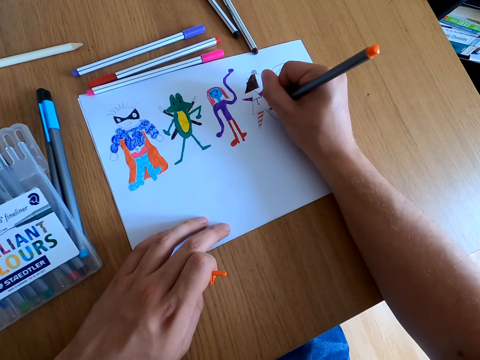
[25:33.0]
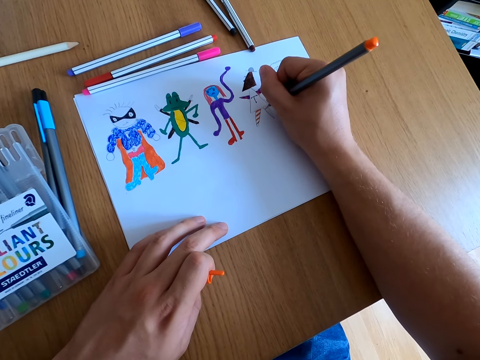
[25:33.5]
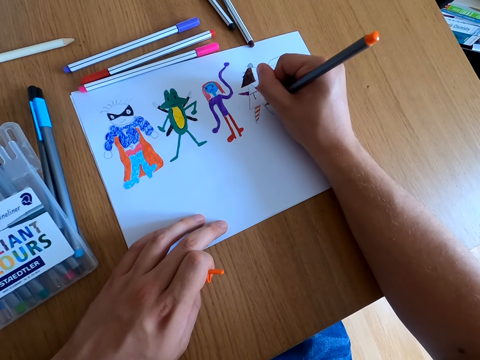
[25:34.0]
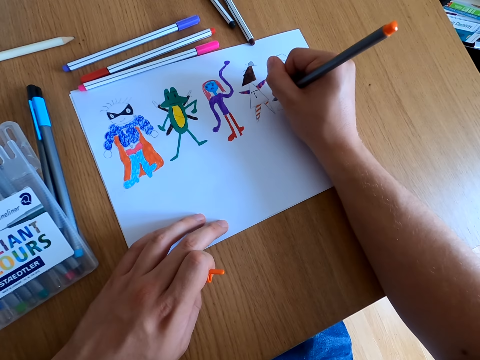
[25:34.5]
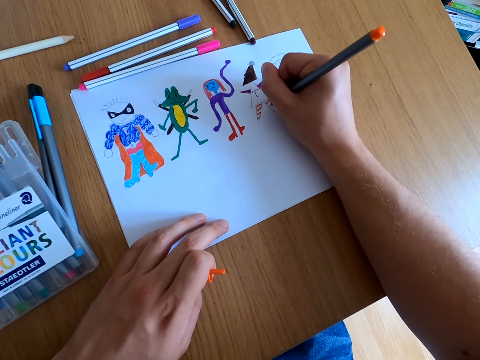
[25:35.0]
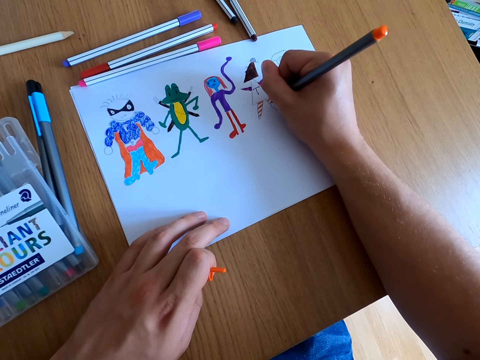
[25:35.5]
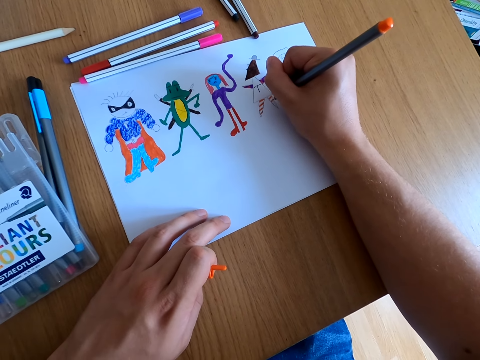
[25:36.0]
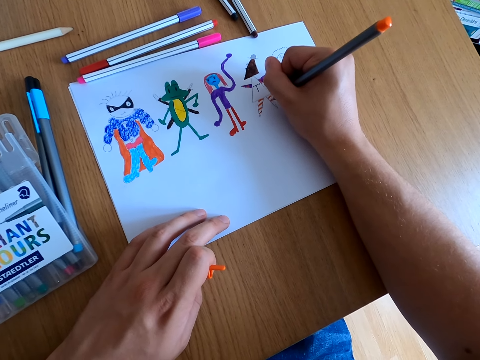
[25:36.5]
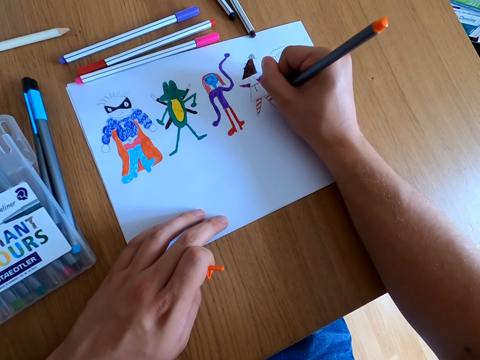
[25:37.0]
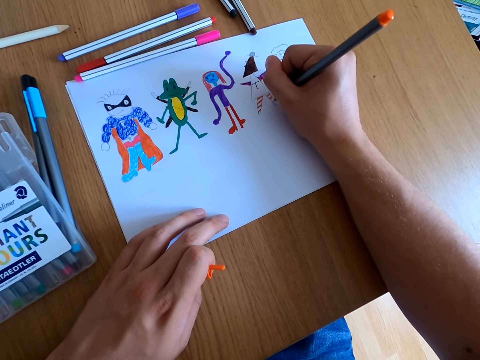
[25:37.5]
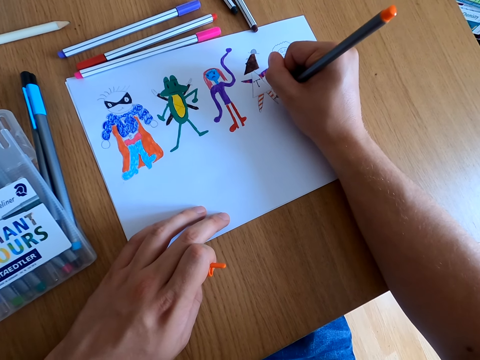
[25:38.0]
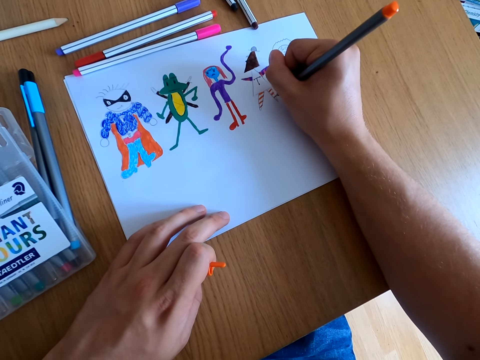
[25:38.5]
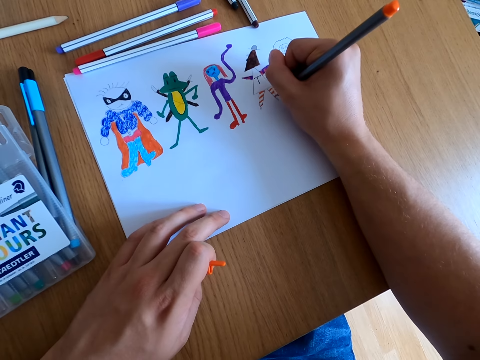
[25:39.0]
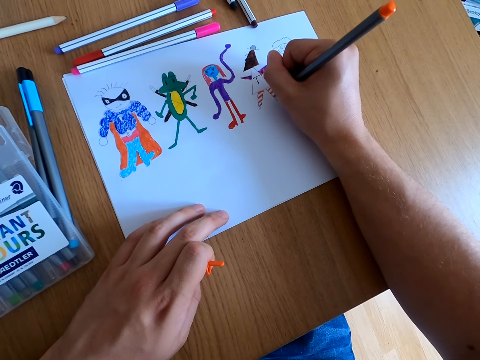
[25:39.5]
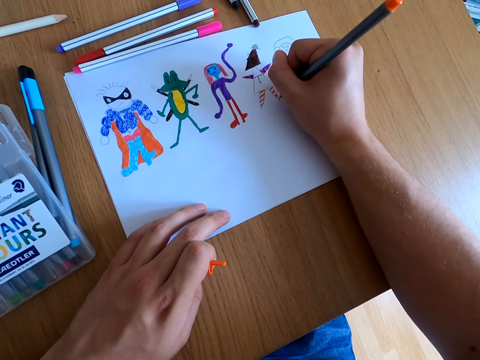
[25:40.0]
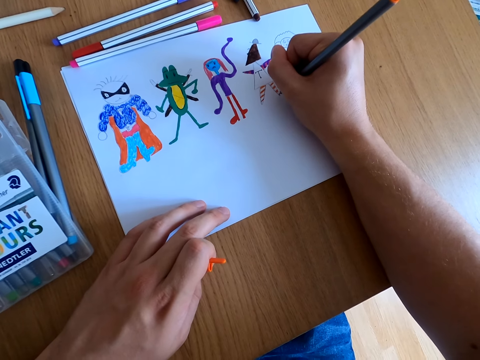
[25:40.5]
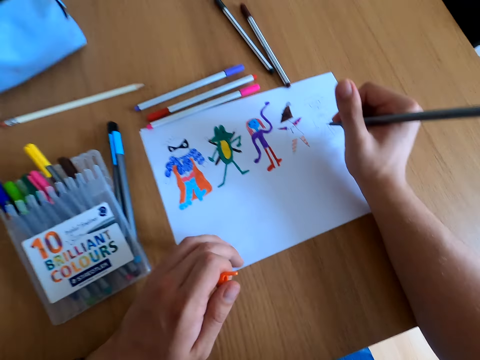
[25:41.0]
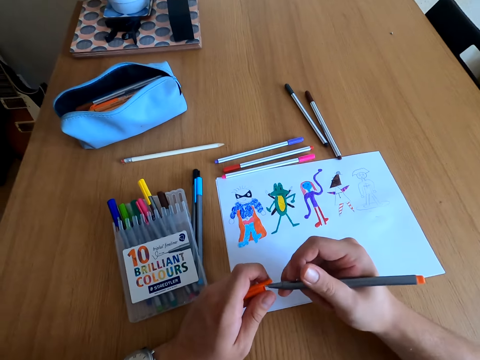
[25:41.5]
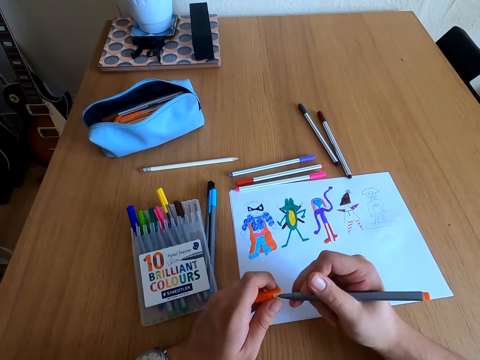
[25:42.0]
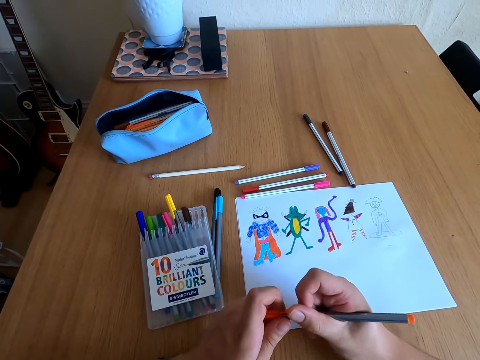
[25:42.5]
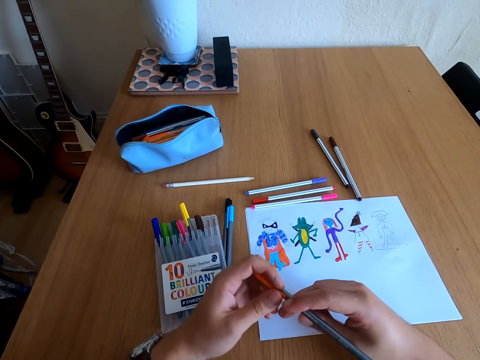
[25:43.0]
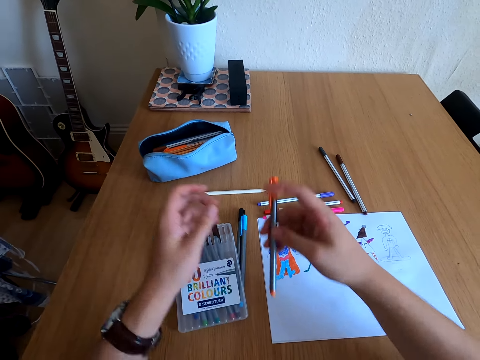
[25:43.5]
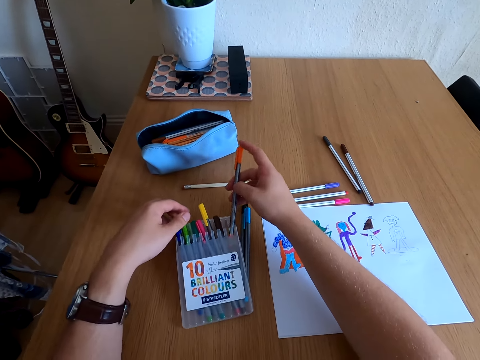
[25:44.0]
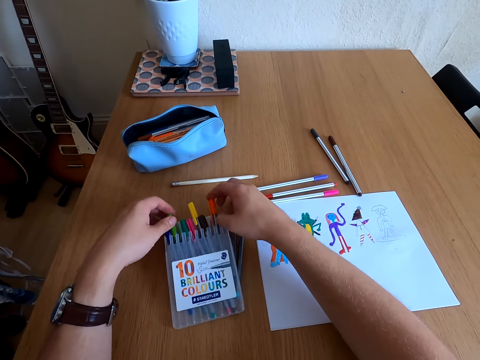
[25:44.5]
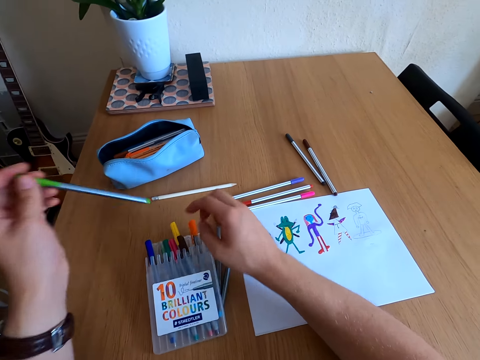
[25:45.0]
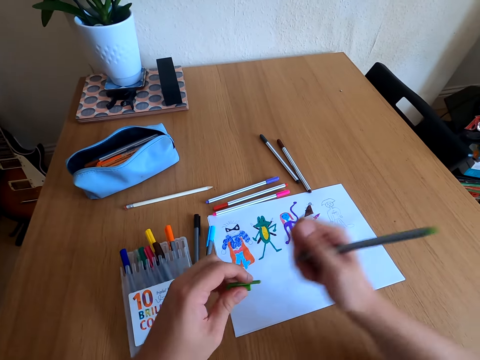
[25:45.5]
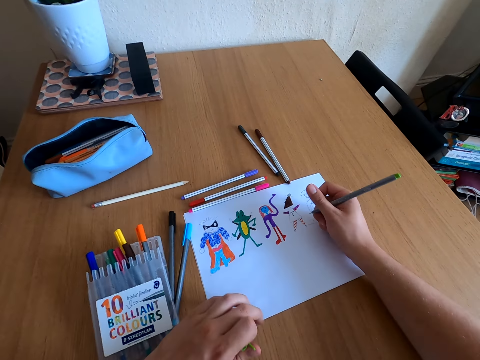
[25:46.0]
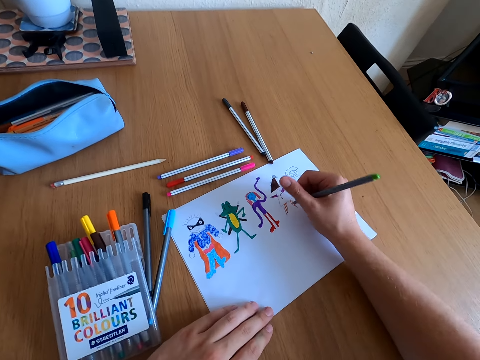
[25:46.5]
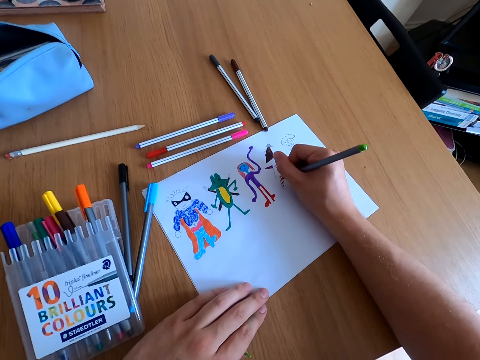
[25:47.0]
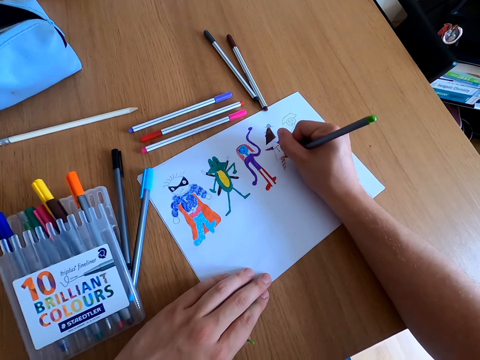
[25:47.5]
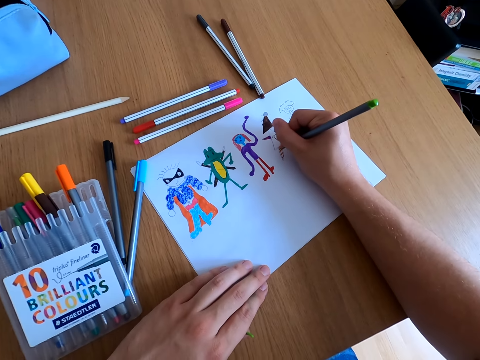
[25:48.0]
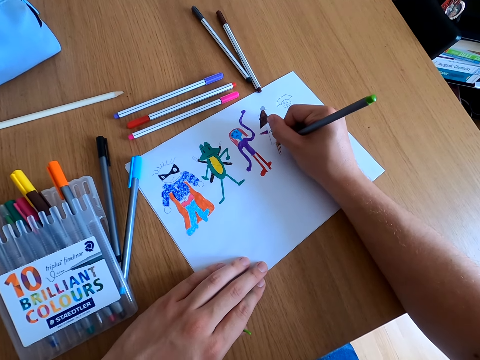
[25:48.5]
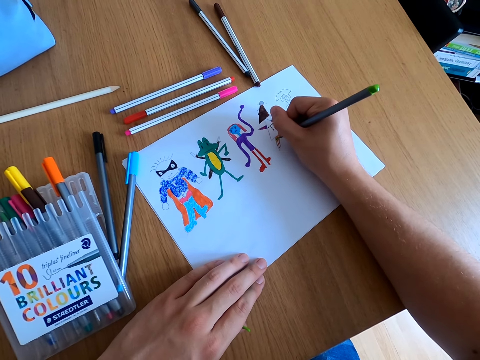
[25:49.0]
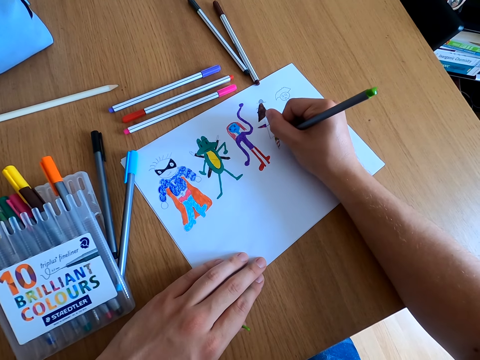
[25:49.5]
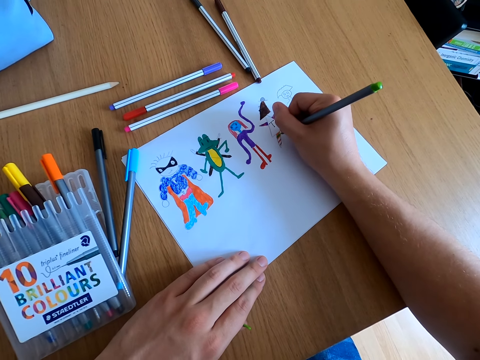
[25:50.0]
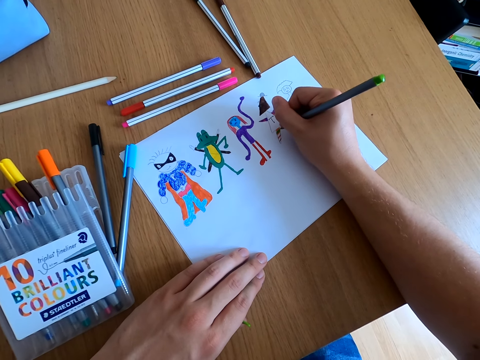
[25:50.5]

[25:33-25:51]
The camera wearer closes the color pen lid. They place the color pen in the kit. They pick up a color pen, open the color pen lid, and color the drawing.

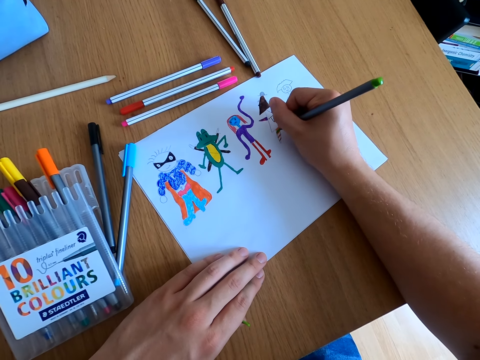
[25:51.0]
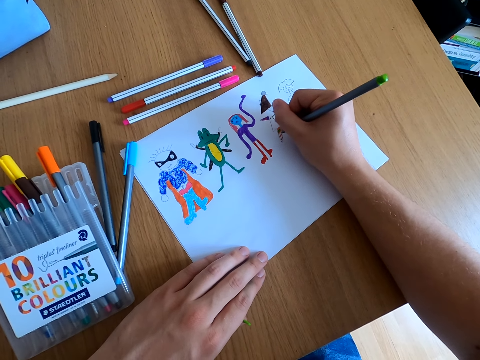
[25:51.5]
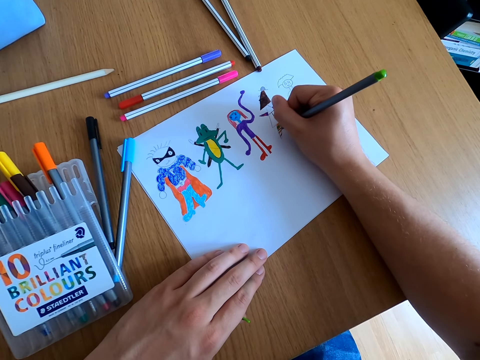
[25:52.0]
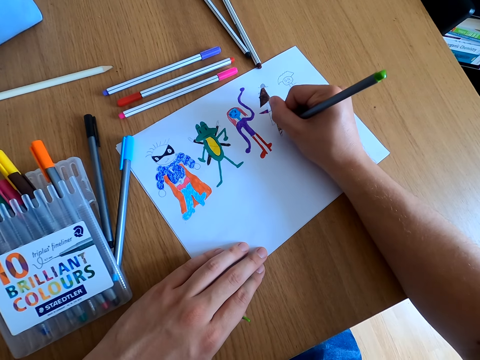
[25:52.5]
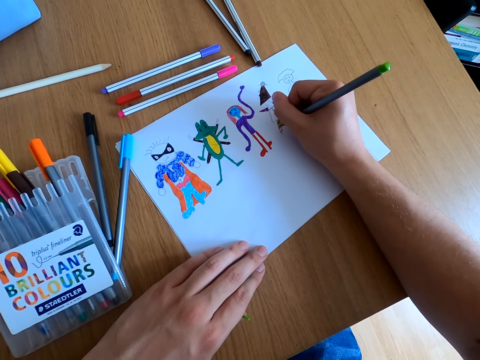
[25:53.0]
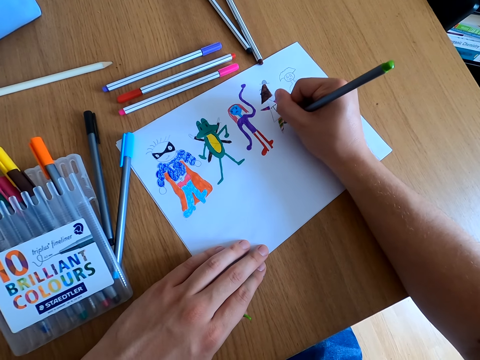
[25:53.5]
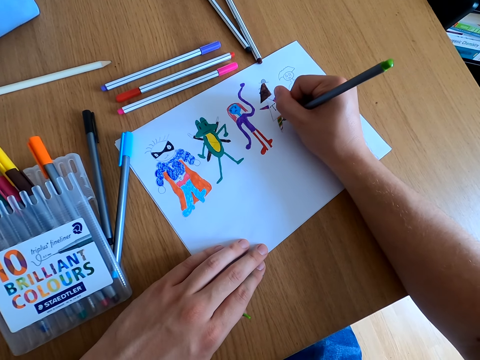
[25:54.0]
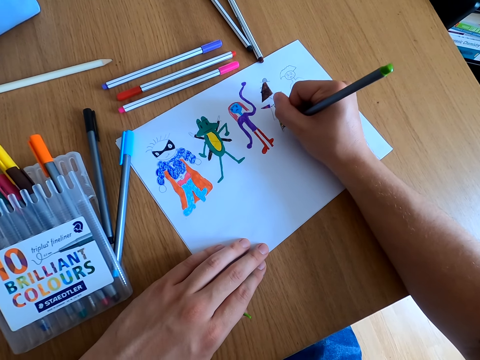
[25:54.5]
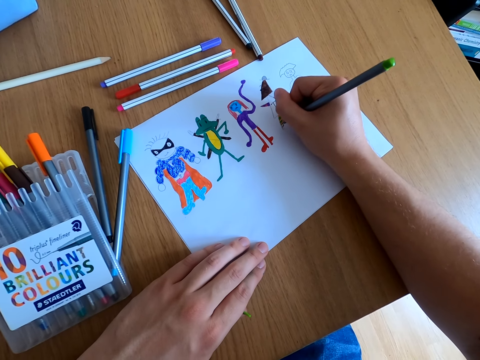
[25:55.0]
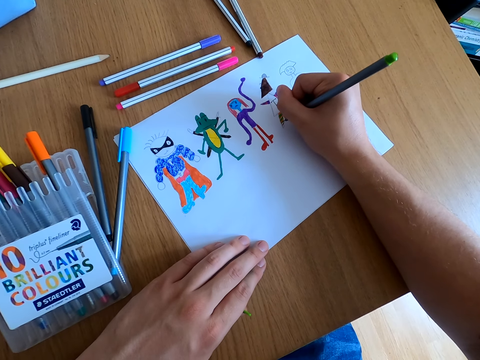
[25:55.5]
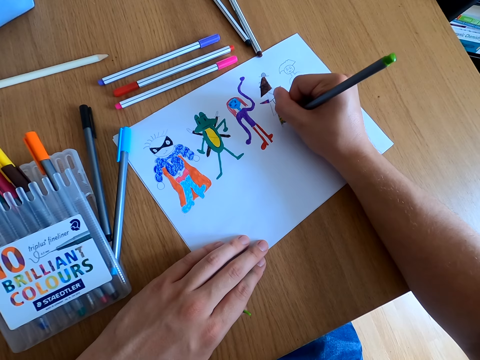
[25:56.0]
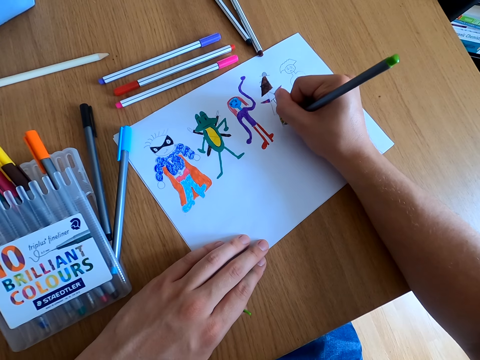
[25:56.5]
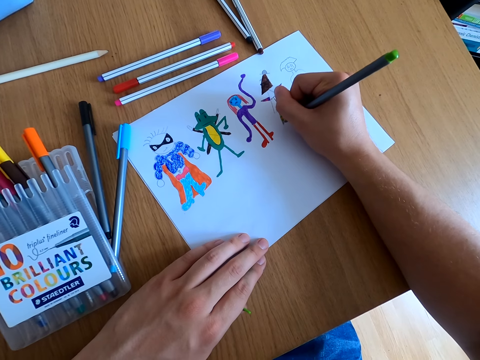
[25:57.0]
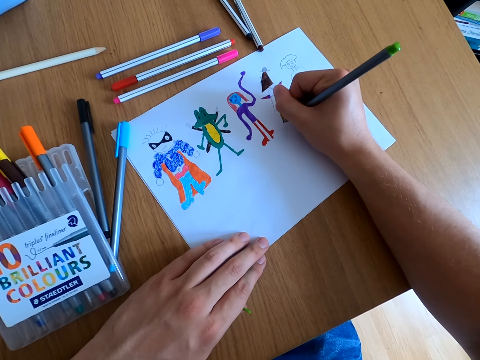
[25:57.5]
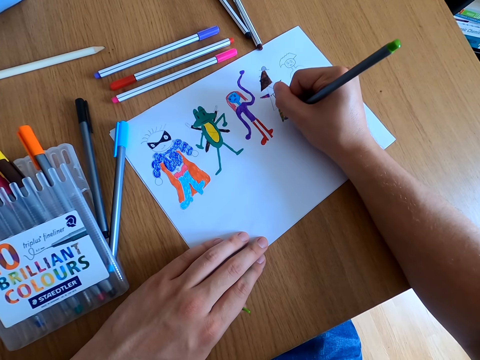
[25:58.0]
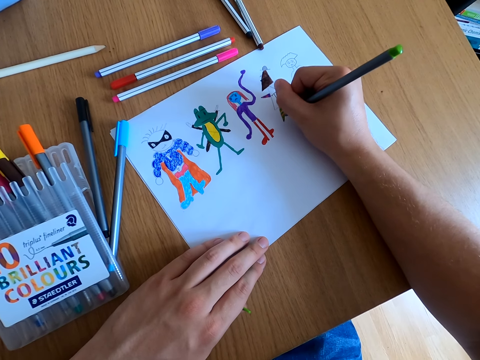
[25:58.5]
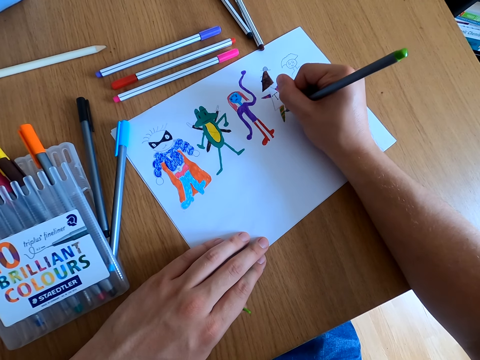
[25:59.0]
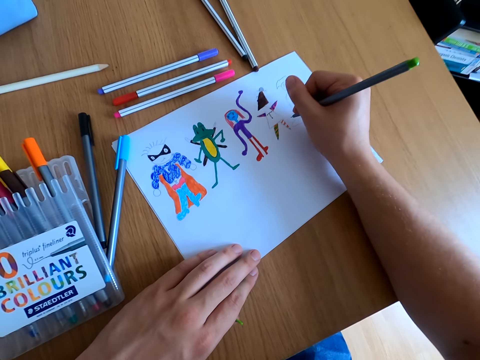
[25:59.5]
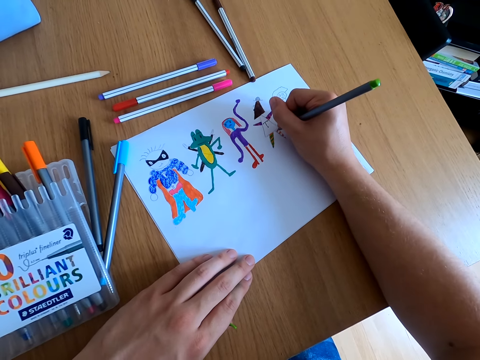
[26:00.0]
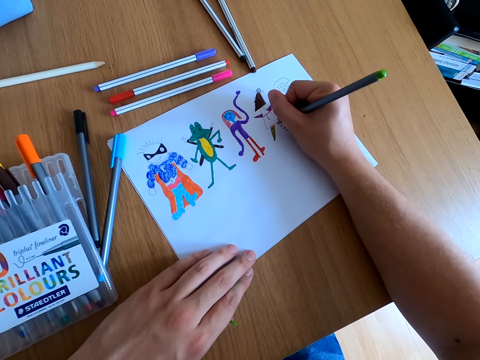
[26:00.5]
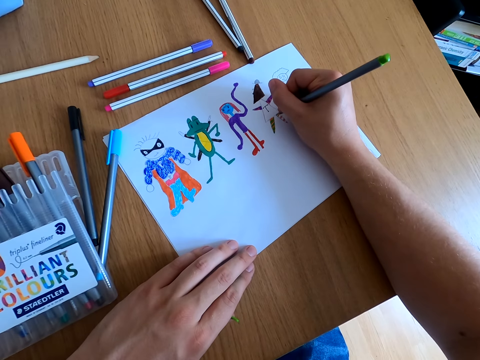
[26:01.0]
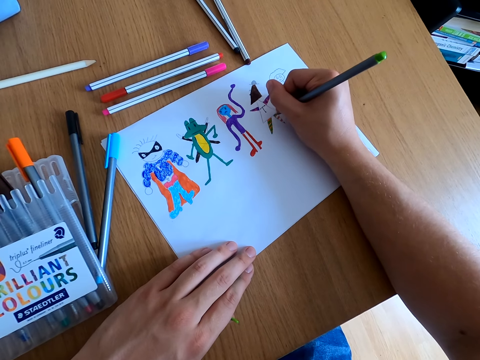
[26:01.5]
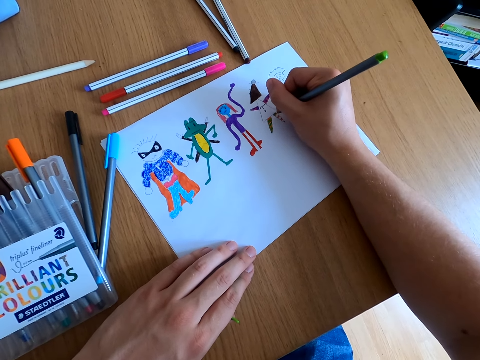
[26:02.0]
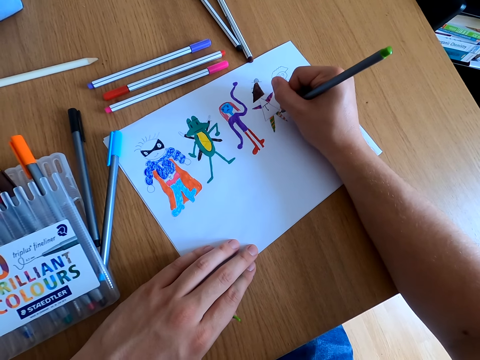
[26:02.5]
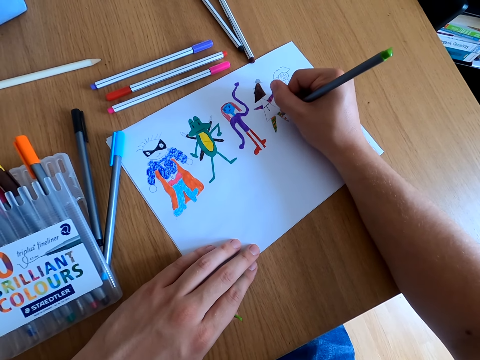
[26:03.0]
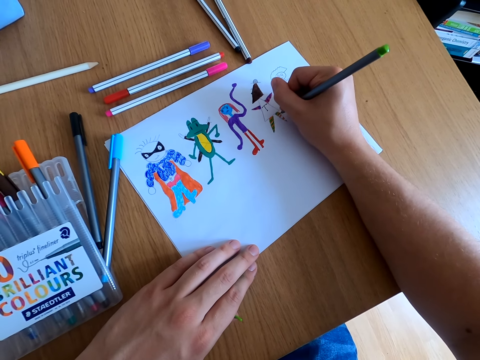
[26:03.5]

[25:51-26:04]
The camera wearer starts to colour.
